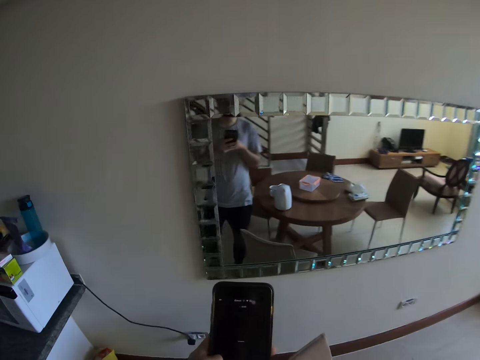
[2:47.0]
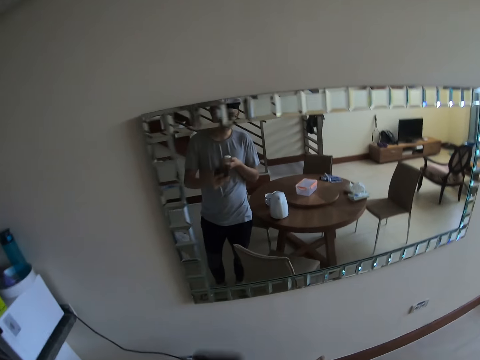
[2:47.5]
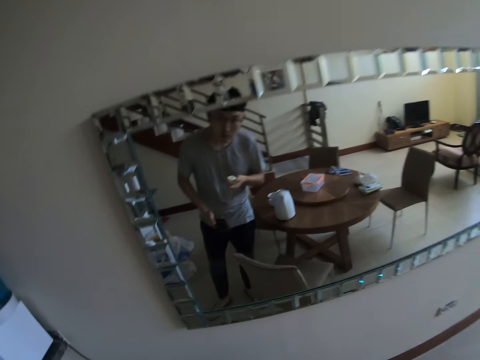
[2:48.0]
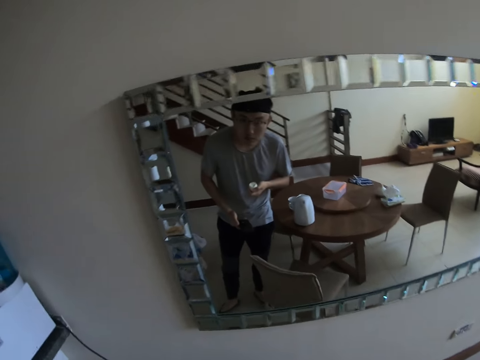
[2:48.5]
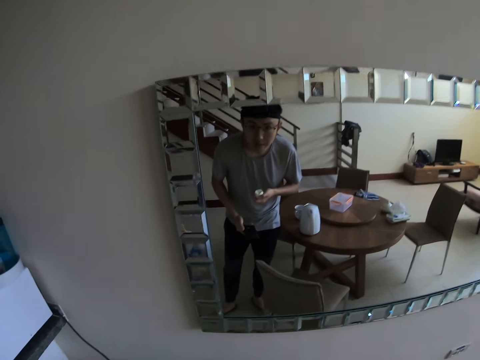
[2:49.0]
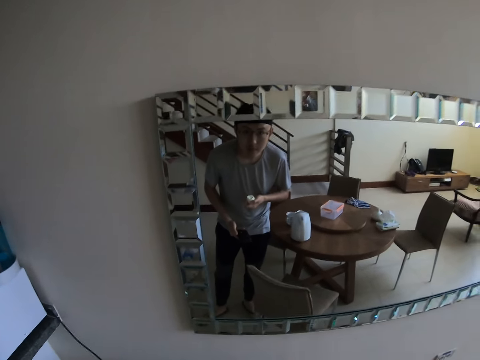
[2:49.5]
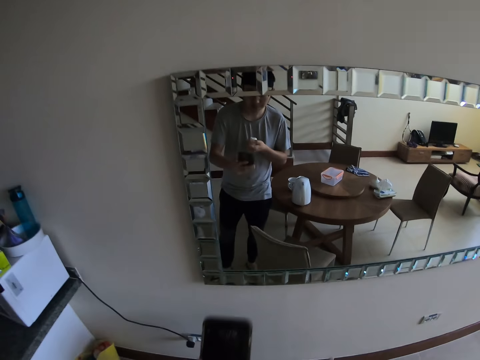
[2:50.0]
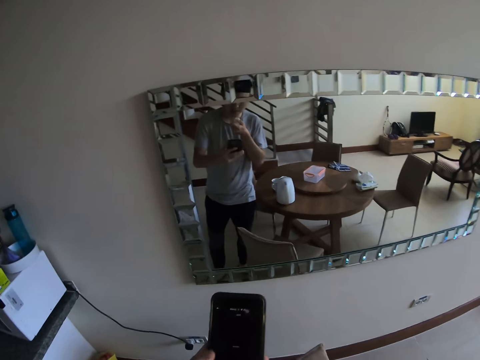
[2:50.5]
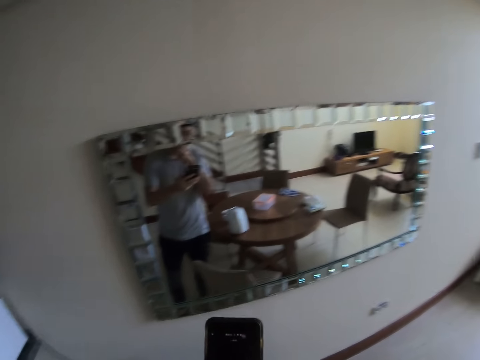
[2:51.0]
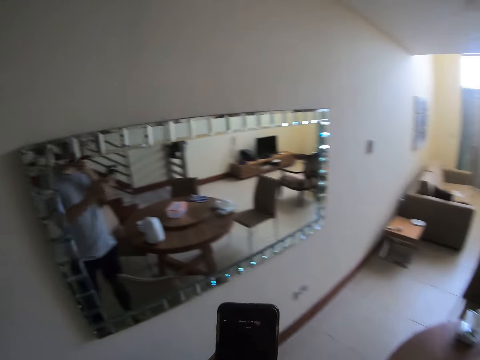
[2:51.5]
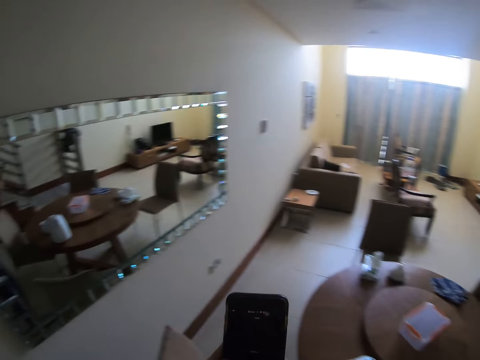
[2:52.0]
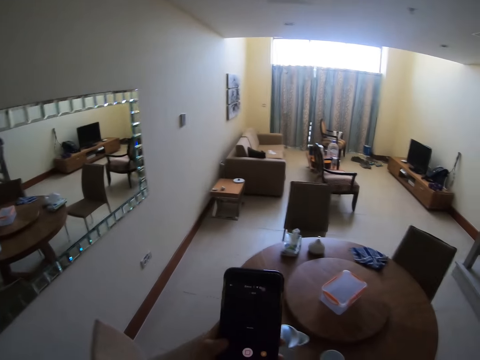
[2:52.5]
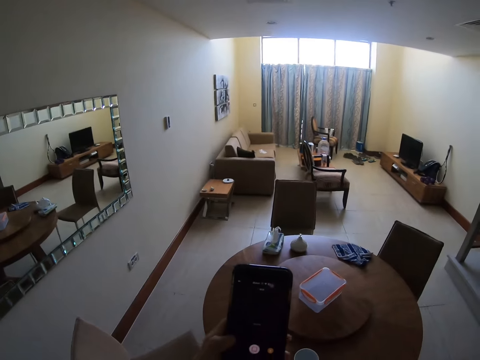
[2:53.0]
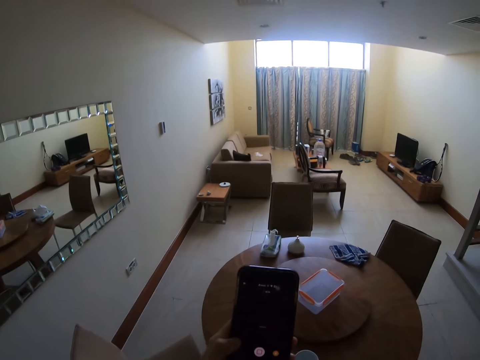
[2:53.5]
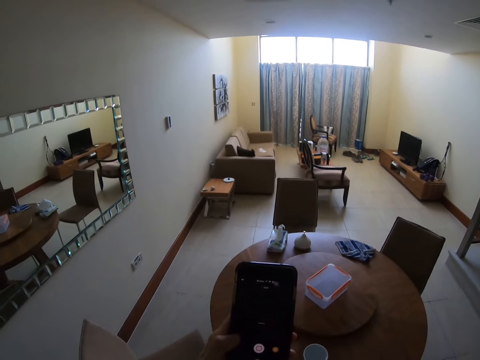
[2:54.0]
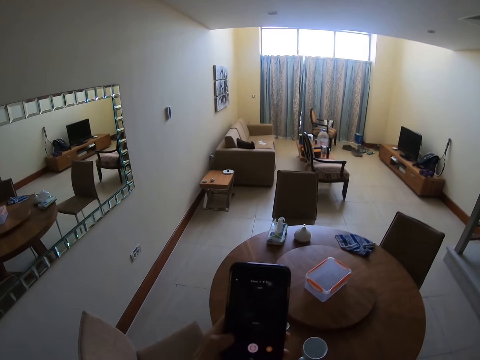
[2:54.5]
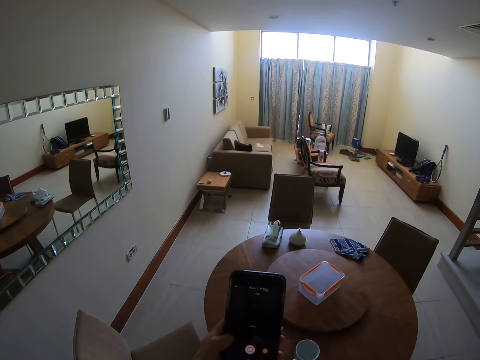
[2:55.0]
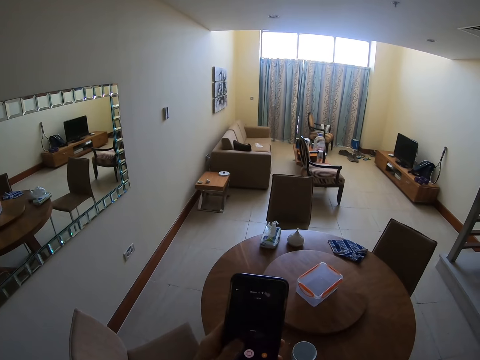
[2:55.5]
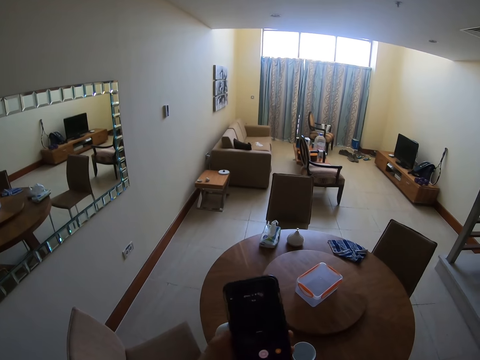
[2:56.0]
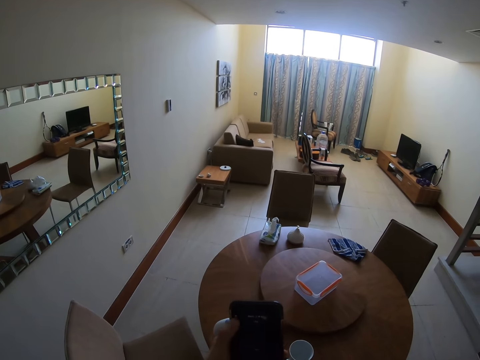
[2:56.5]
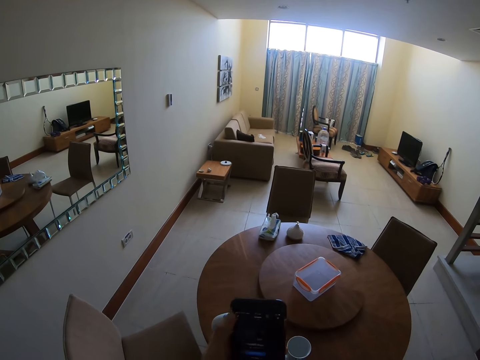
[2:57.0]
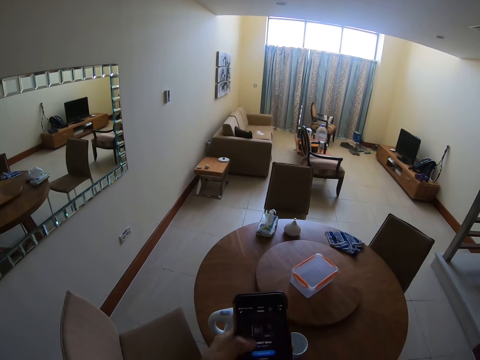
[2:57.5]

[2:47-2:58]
The camera wearer looks at the mirror. They eat an egg. They turn around the room. They use a phone.

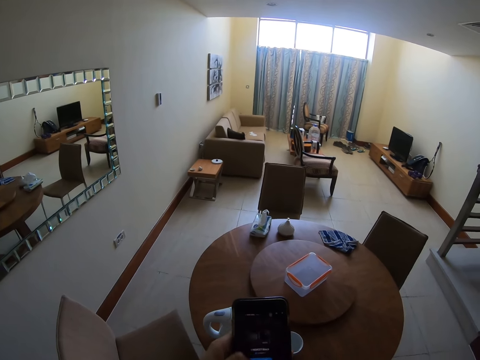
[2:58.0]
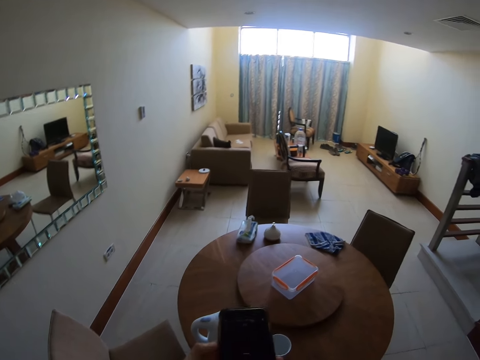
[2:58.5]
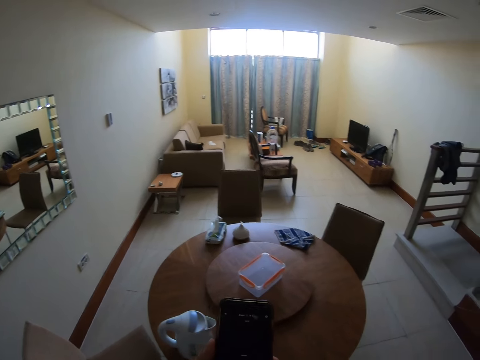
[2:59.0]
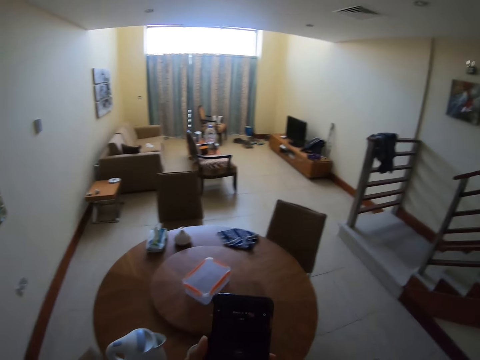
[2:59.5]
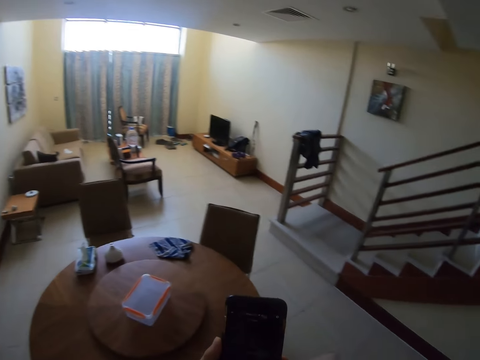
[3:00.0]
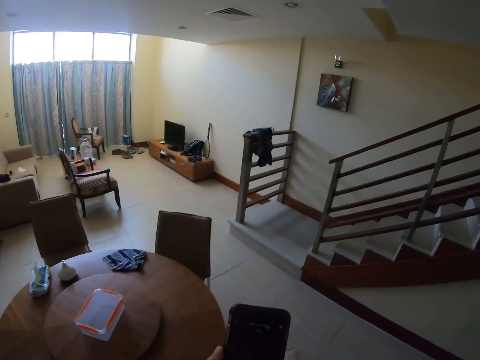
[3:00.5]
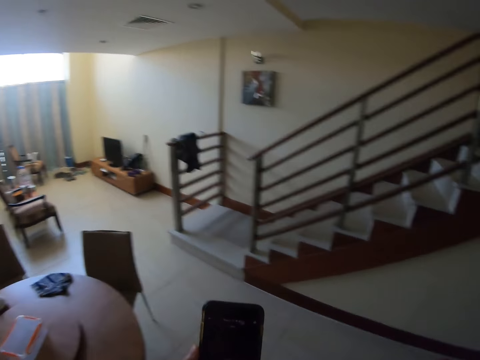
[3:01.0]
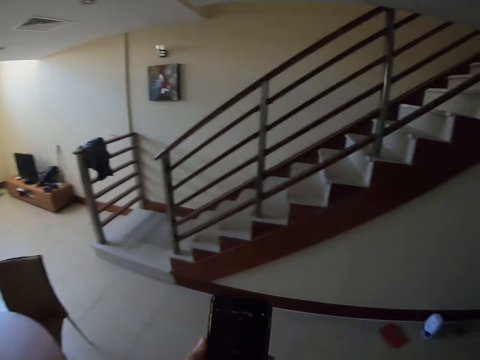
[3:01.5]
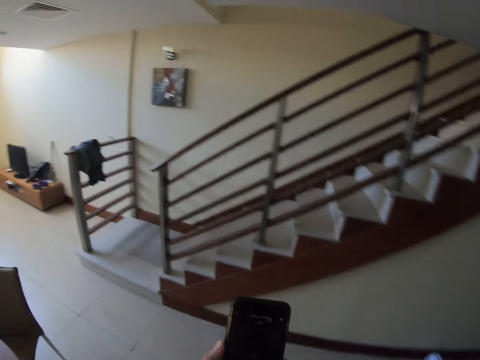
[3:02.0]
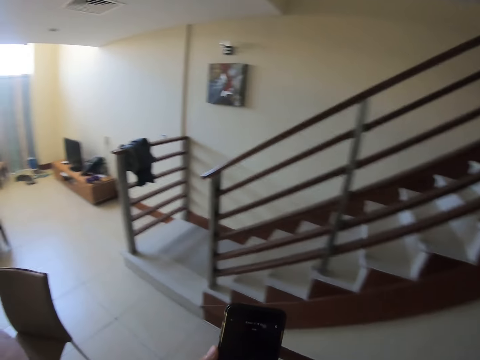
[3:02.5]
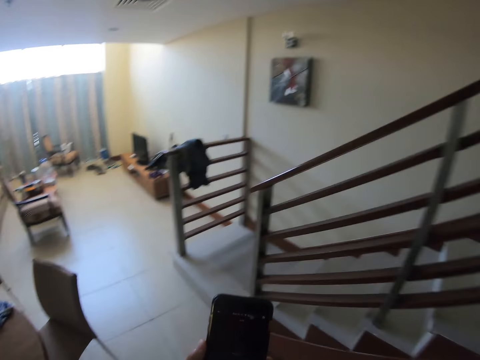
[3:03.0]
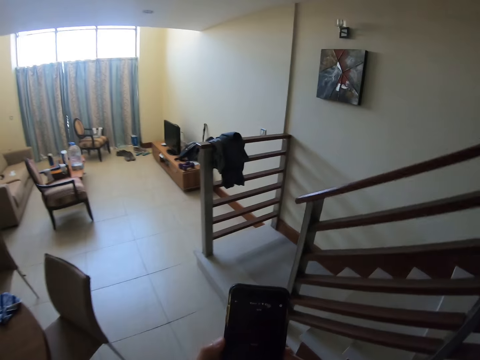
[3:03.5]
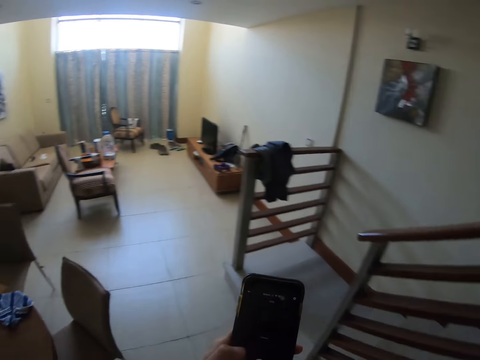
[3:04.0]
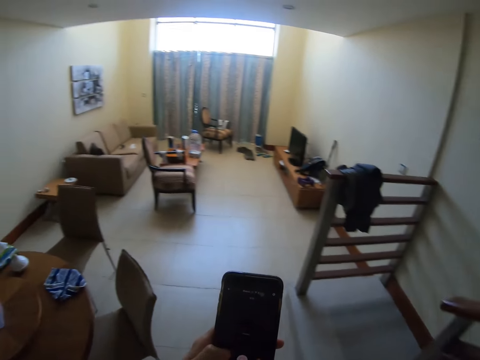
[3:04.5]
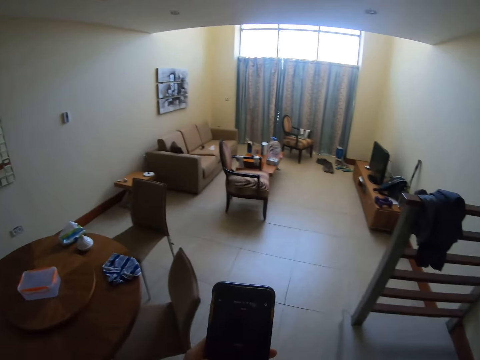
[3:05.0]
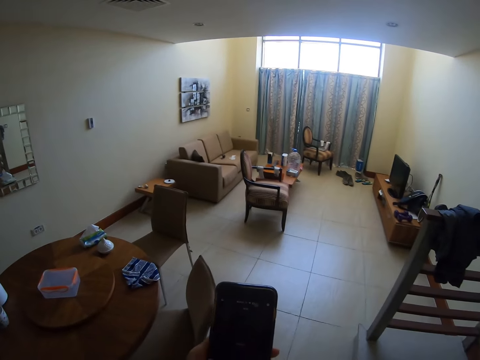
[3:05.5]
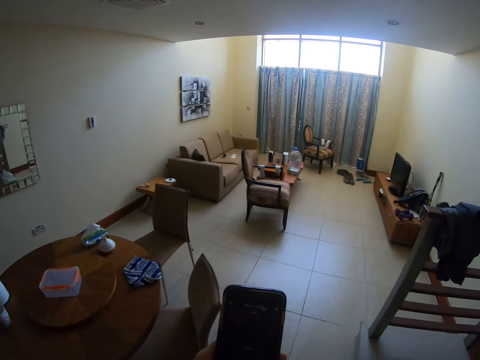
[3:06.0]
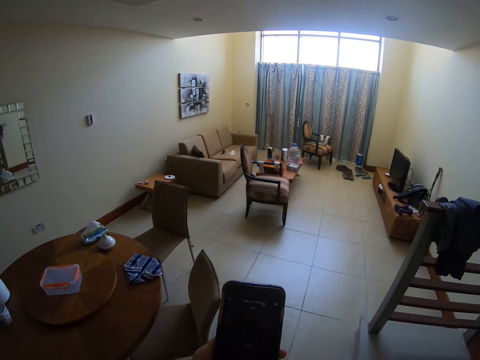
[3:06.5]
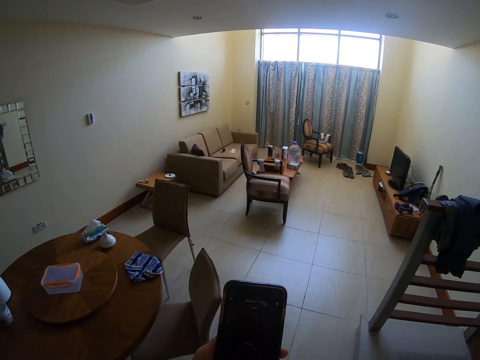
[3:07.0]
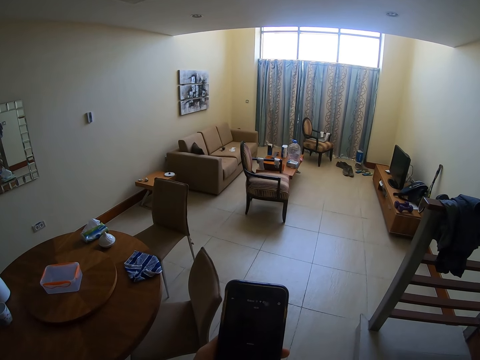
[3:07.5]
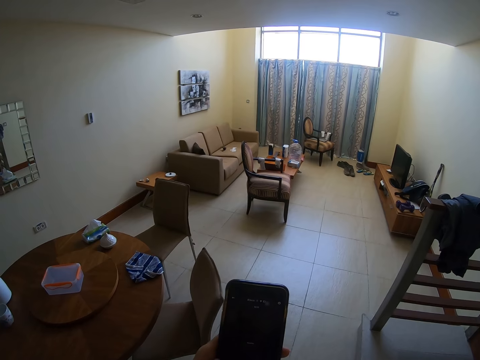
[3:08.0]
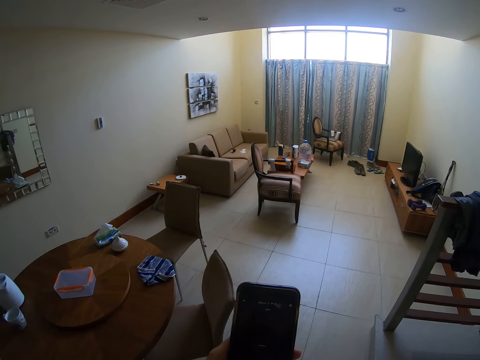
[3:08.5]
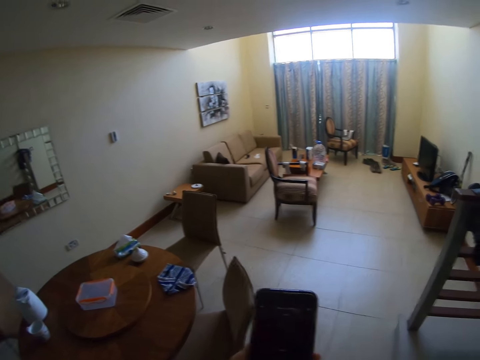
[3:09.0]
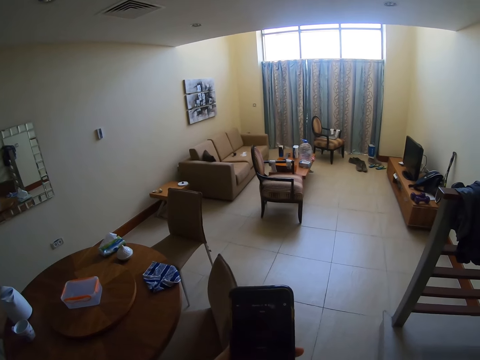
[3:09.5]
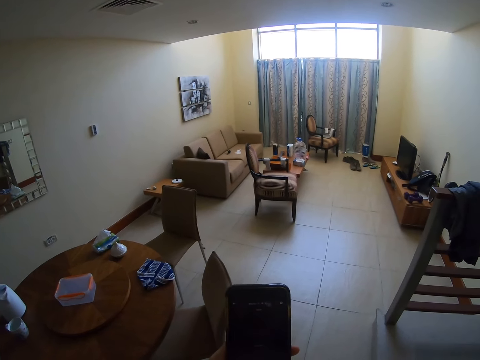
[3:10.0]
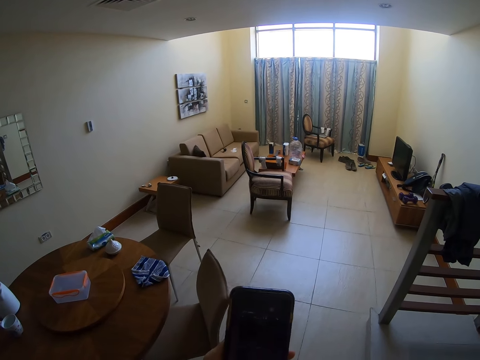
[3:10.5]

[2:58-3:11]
The camera wearer moves around the room. They walk around the room. They look at the background. They use a phone.

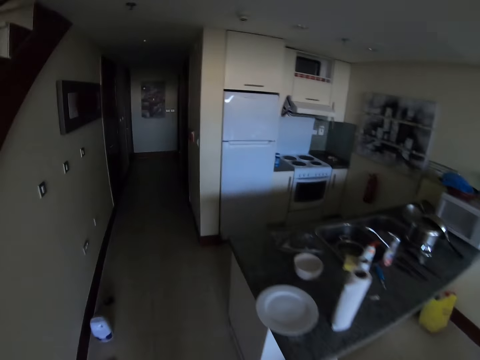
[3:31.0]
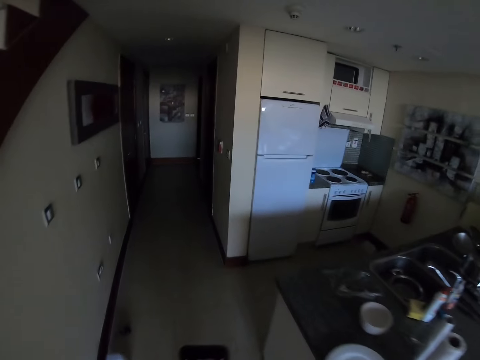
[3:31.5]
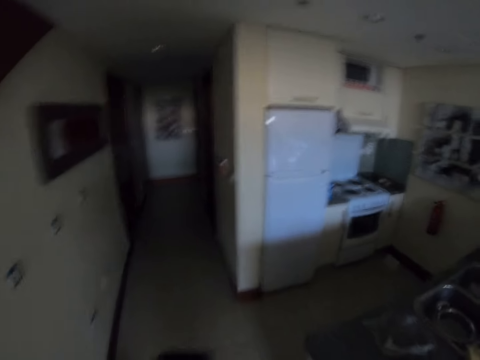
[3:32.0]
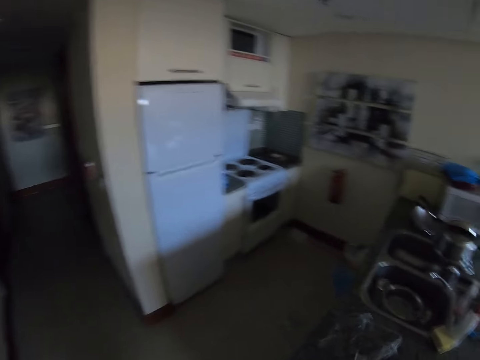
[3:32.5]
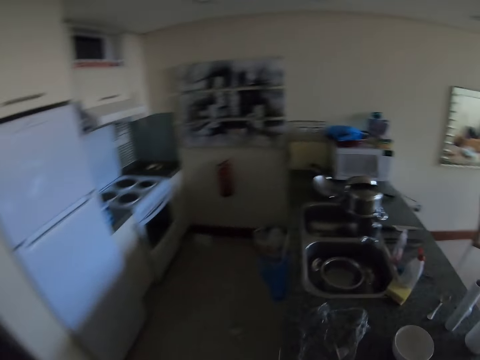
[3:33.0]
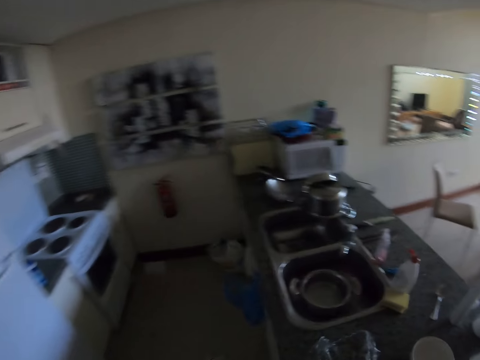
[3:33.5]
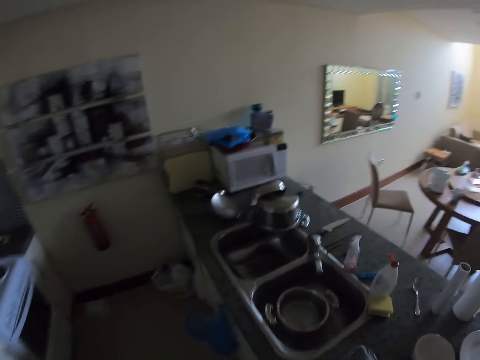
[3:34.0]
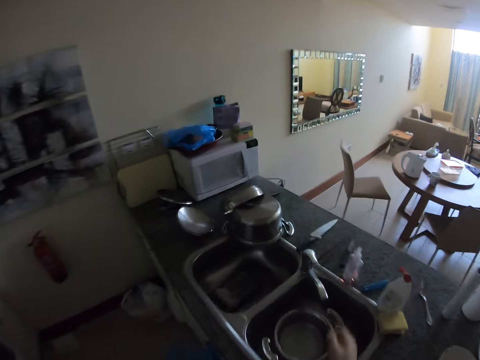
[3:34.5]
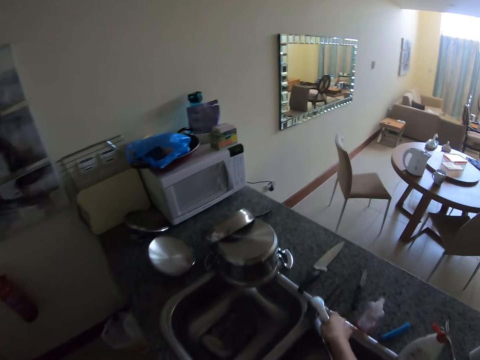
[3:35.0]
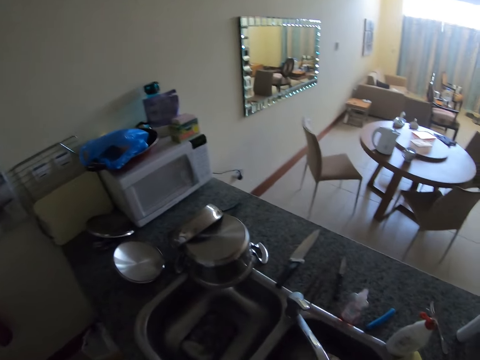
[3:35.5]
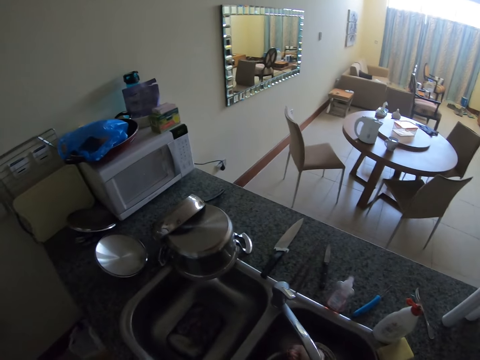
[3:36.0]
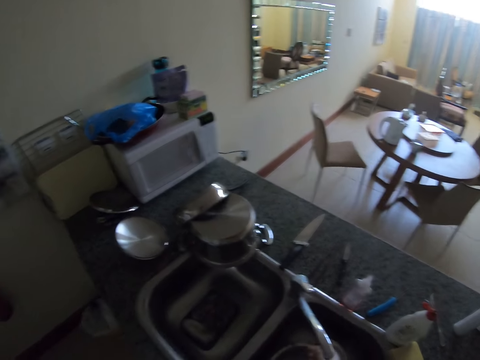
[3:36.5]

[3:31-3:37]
The camera wearer walks. They run the tap water. They wash their hand.
